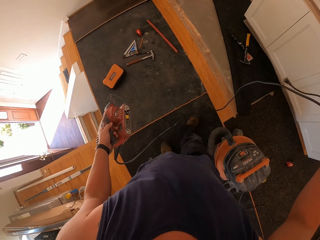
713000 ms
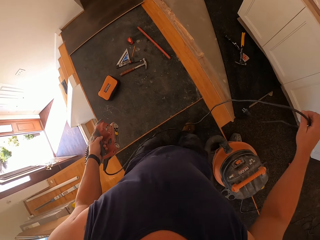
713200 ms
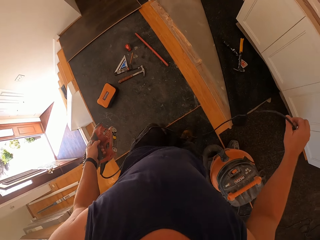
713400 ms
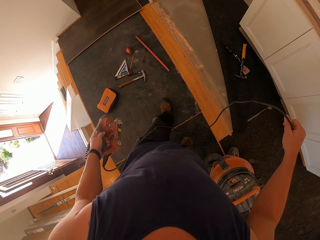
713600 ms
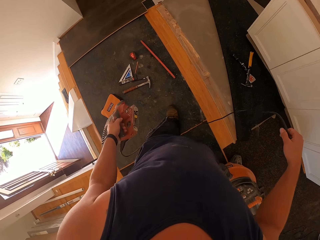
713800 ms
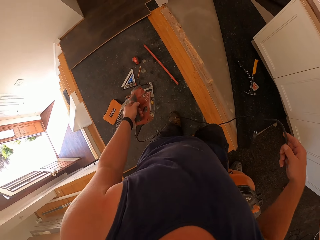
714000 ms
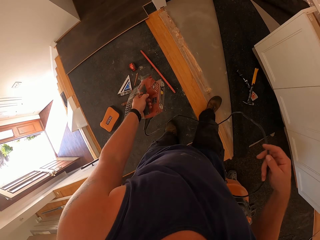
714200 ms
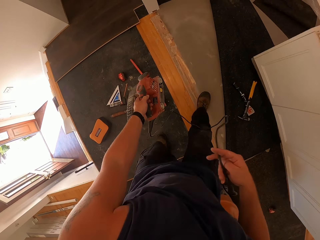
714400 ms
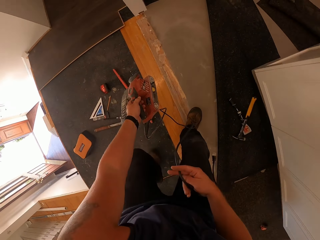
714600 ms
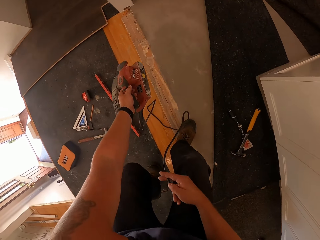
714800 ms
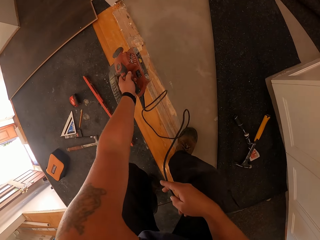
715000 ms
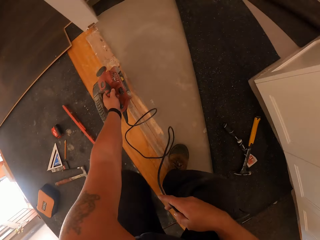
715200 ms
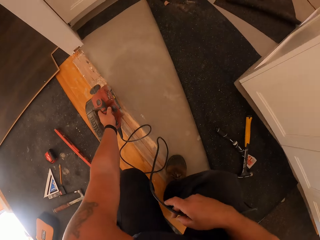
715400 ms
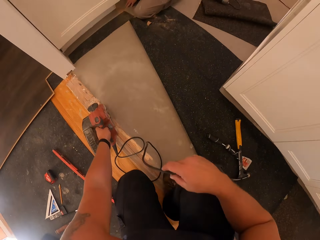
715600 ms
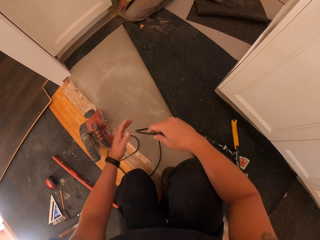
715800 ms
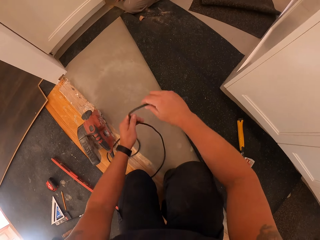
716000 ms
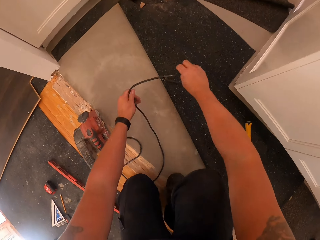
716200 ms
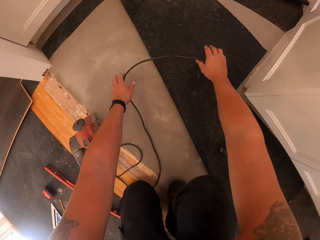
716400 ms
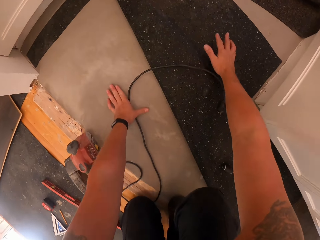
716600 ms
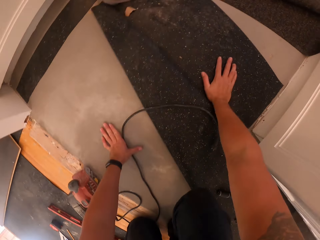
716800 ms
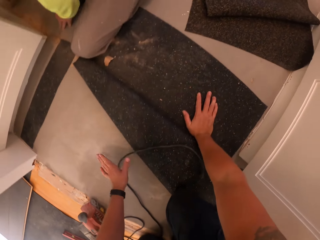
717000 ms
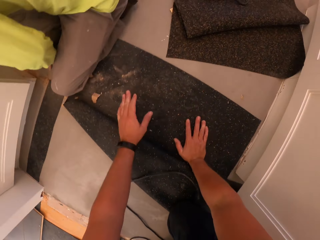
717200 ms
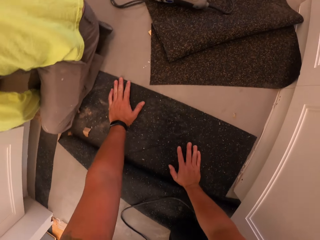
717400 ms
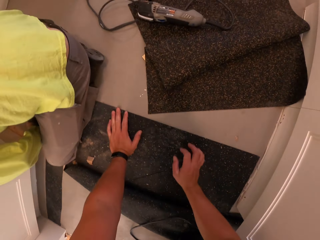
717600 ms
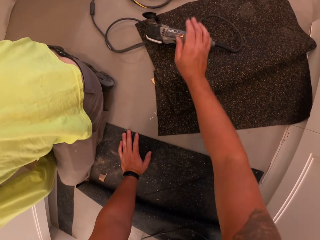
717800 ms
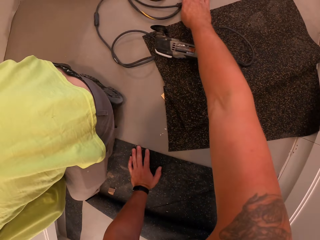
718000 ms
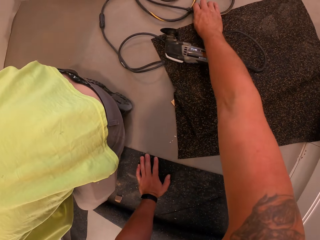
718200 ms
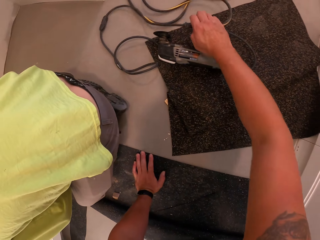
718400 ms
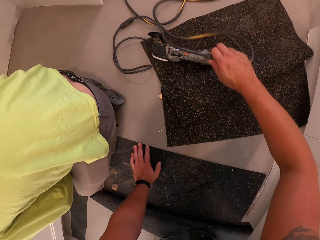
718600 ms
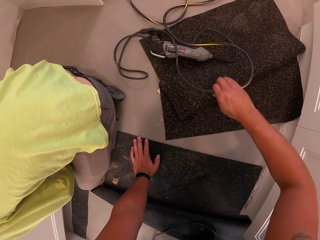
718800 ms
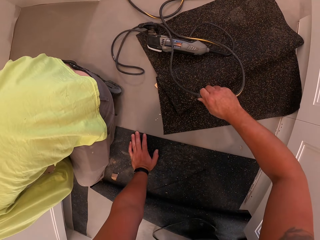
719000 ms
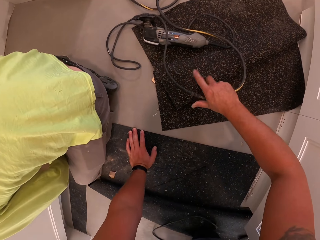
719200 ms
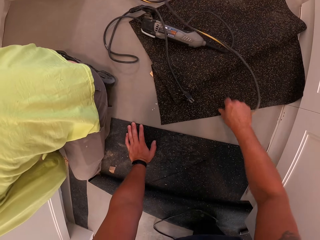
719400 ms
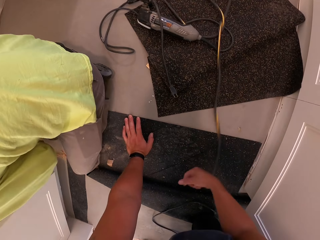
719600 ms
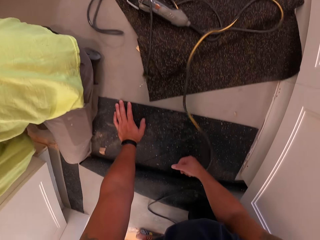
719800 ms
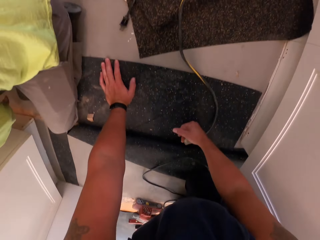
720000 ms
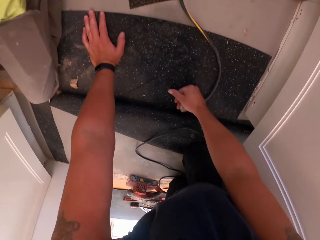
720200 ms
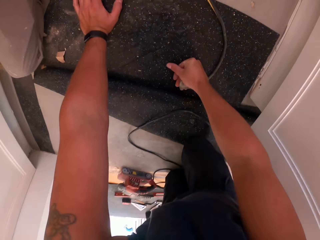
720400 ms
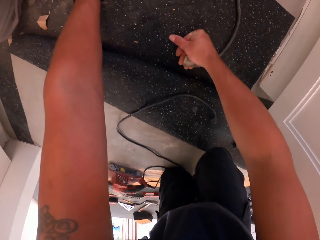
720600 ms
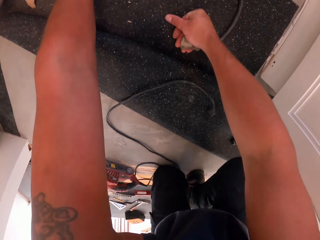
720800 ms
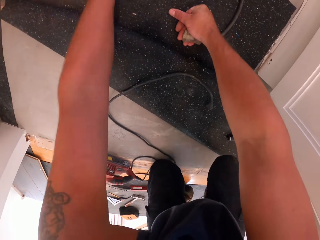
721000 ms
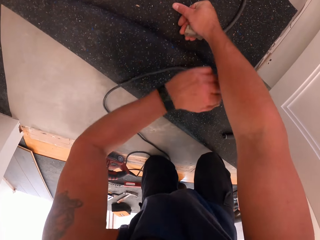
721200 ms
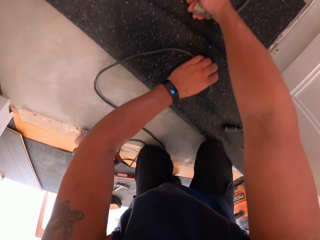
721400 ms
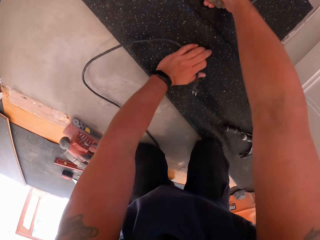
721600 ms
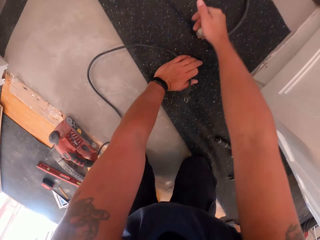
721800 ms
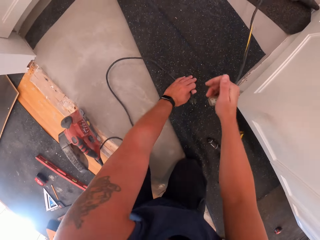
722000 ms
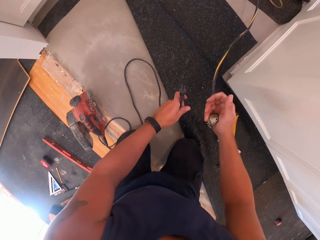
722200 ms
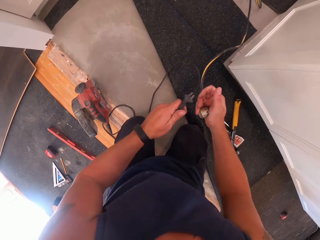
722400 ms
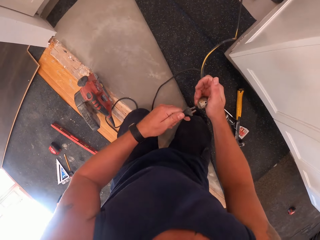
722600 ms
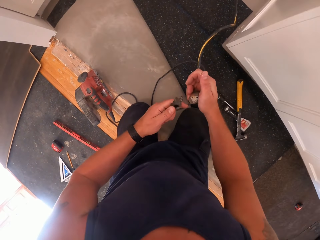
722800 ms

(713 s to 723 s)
The camera wearer drops the sander on the rough part of the floor board. He moves the sander on the floor. He moves toward the cable. He picks up a power cord connected to a power cord connector with his right hand. He unplugs the power cord from the power cord connector with his right hand.

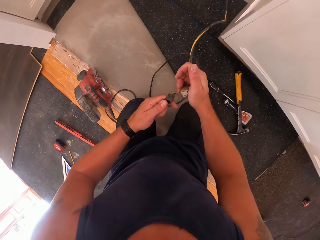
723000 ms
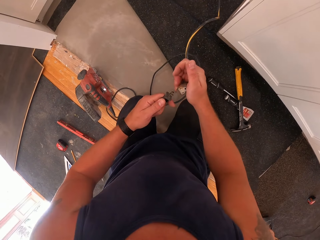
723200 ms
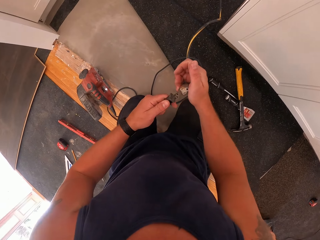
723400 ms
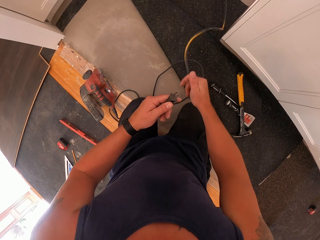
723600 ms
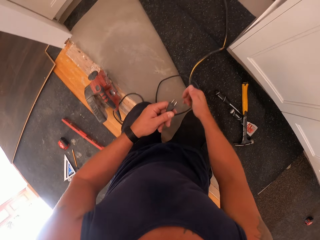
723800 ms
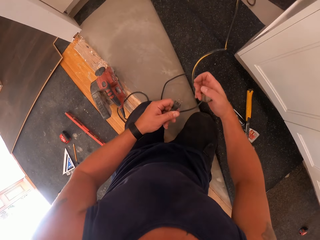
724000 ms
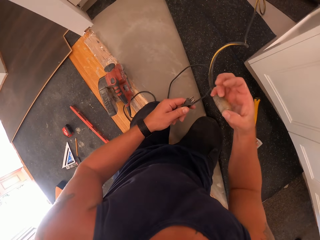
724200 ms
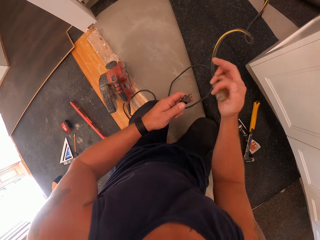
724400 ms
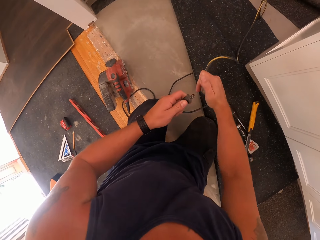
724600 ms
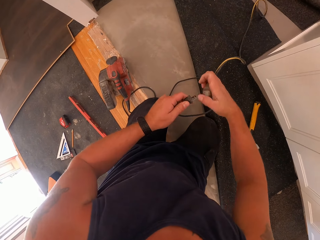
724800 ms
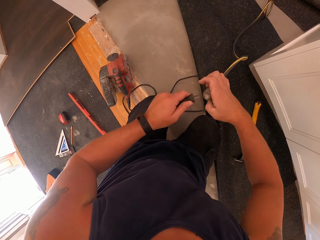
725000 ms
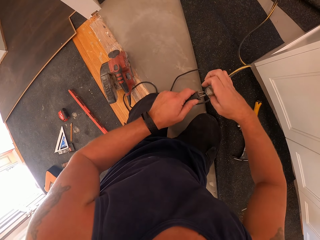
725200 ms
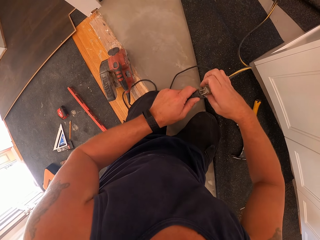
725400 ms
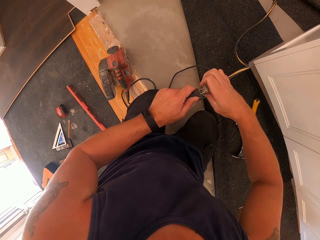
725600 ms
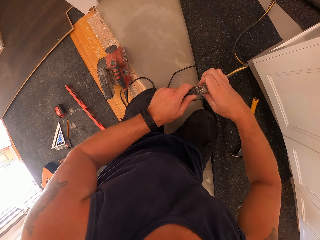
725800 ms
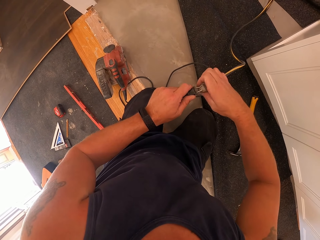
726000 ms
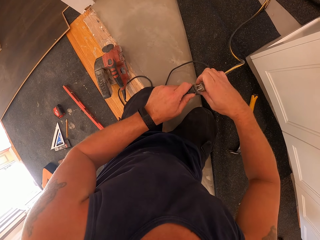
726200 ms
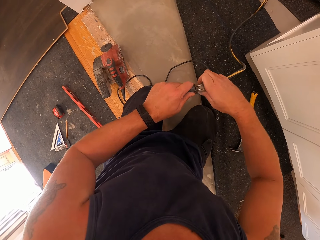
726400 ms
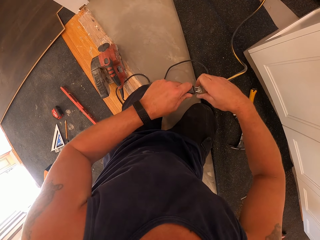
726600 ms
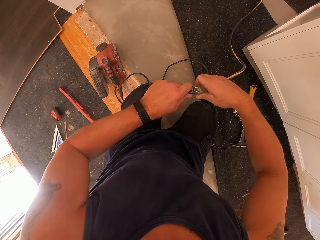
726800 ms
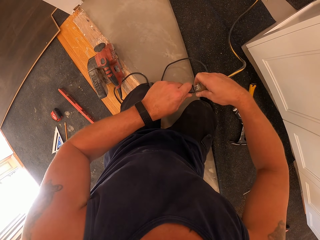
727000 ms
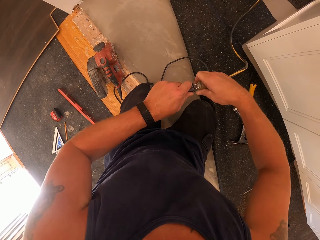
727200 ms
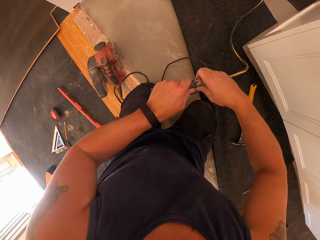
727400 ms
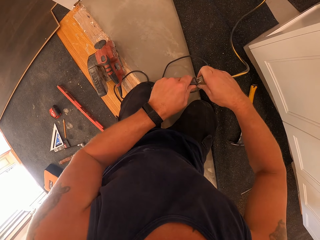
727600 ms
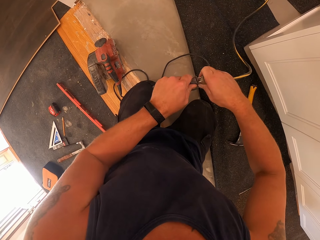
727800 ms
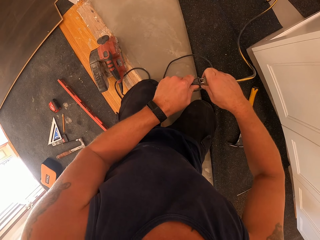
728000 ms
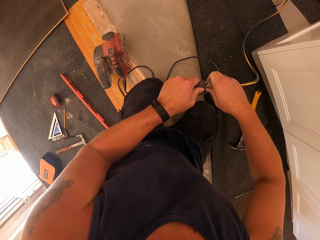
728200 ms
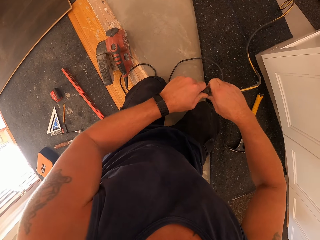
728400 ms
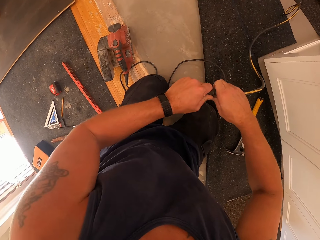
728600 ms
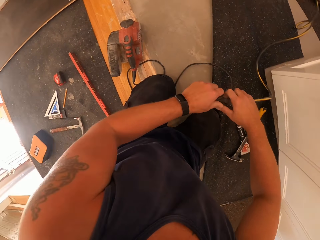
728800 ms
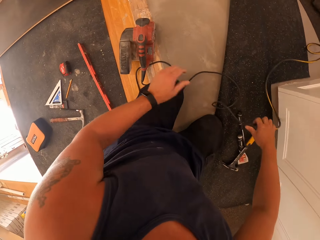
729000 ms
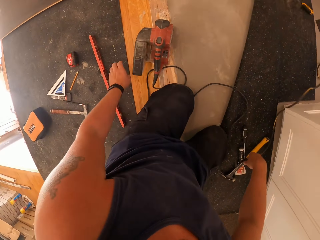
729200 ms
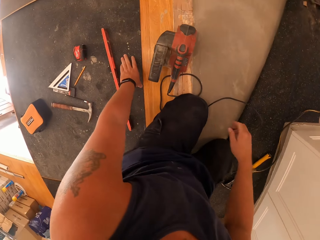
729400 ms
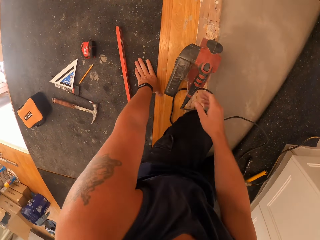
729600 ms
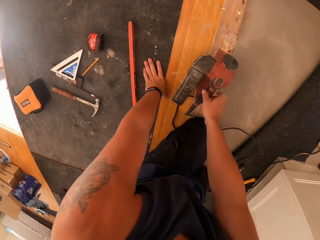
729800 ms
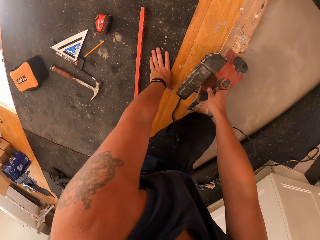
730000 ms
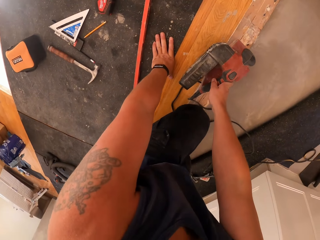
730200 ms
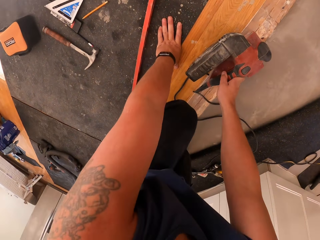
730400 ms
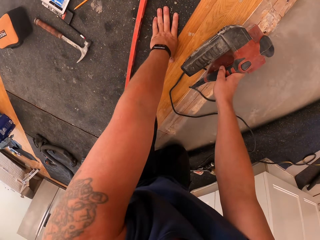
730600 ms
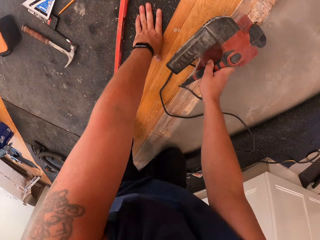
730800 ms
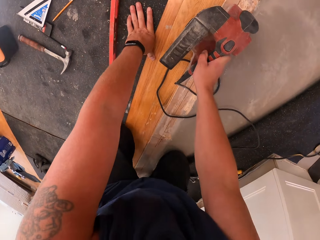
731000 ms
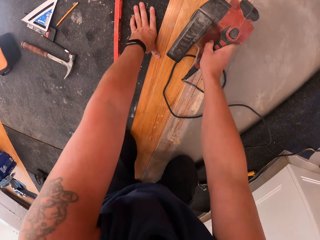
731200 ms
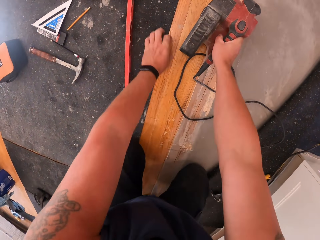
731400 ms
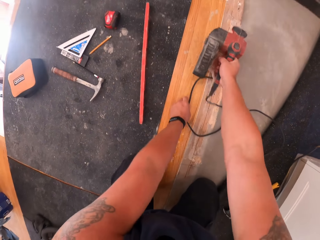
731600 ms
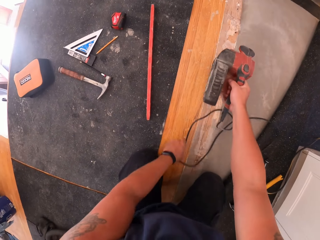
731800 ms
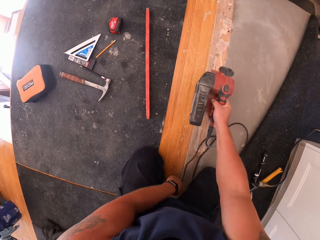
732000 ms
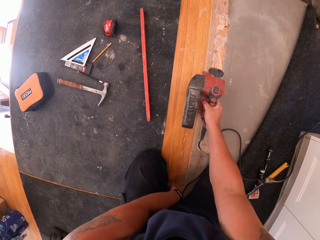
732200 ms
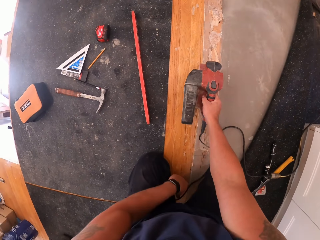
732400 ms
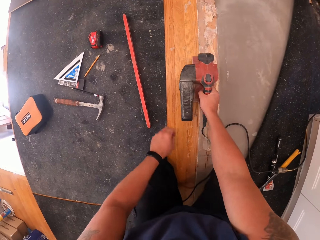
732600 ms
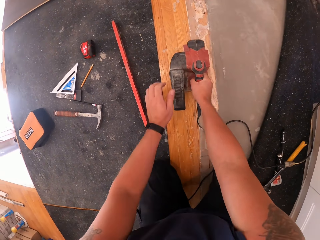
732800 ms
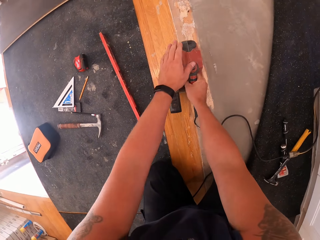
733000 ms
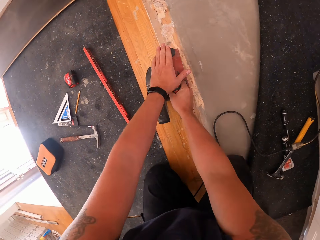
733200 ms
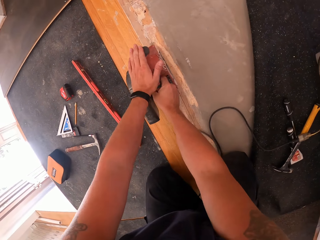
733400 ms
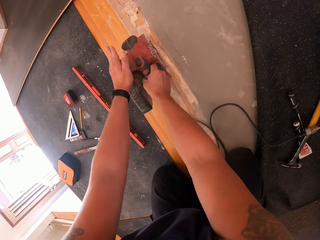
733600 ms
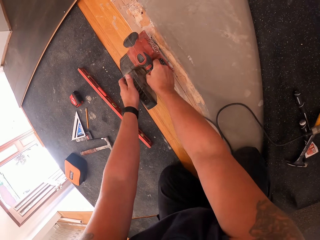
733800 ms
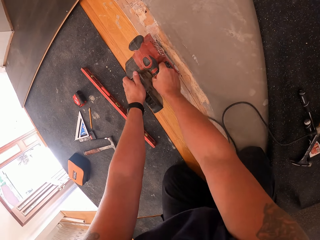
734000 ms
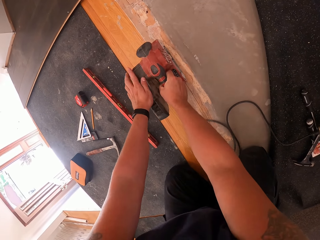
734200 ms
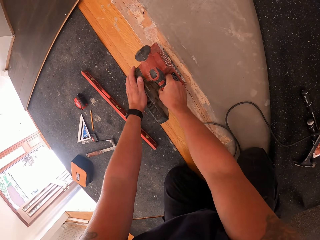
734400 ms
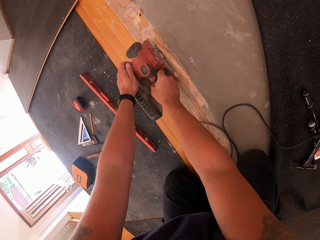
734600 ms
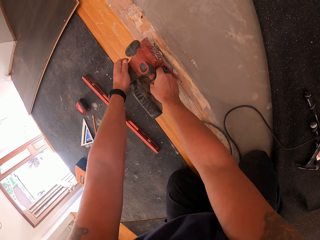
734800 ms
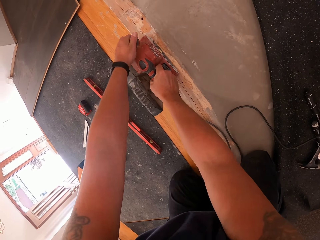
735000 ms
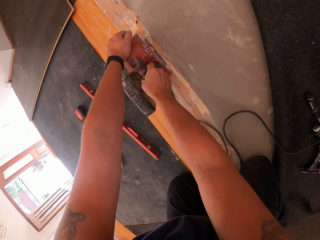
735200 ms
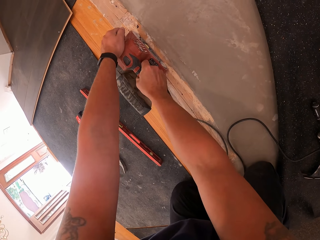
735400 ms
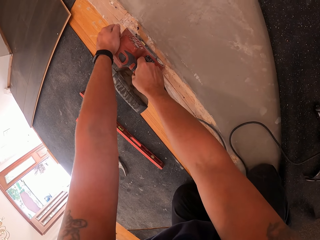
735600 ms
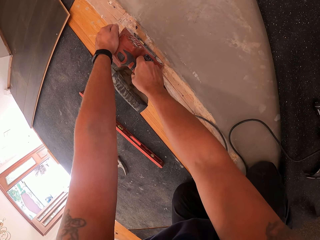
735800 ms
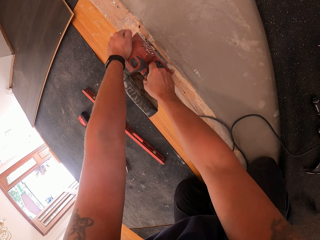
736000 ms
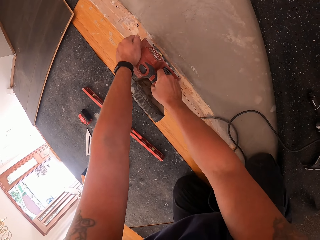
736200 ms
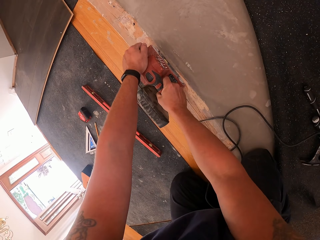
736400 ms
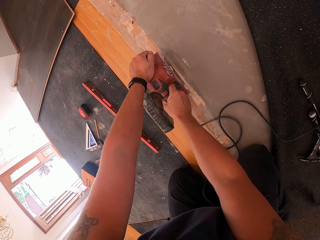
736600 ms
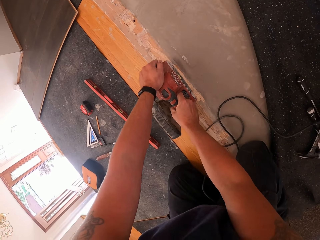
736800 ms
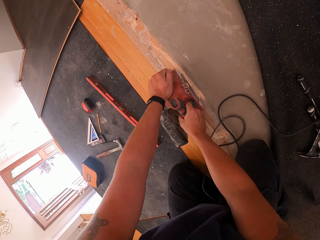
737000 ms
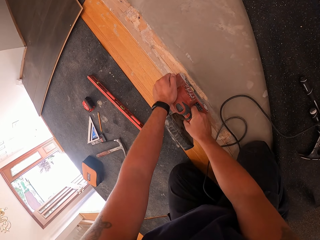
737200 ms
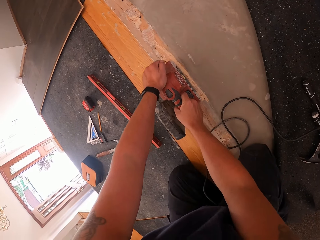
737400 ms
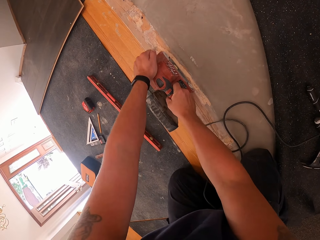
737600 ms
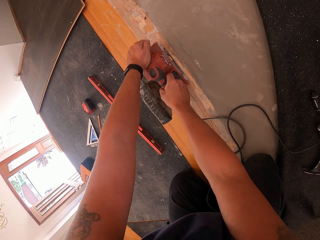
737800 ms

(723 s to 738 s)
The camera wearer holds the cable. They plug the power cord of the sander into the power cord connector. They drop the cables on the floor. They hold the sander. They smoothen the rough part of the floor board with the sander. They move the cable. They move the sander on the floor.
